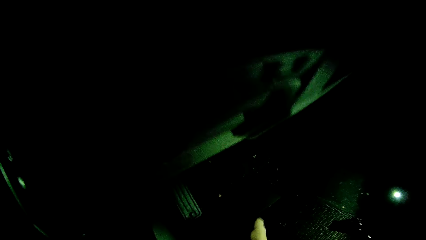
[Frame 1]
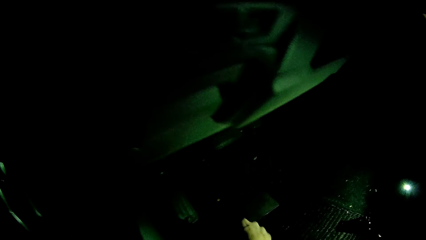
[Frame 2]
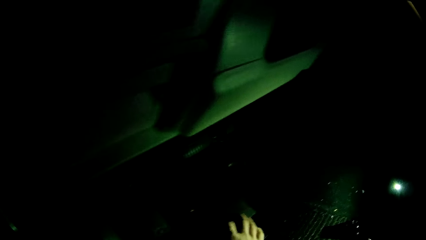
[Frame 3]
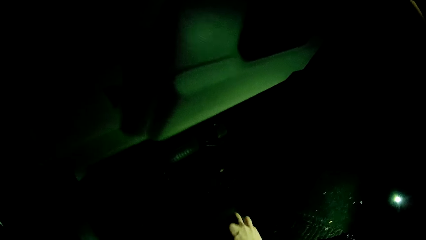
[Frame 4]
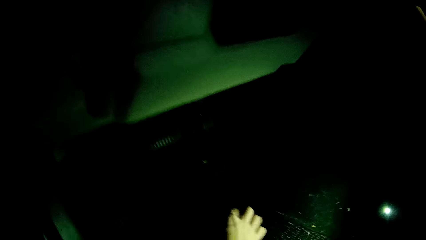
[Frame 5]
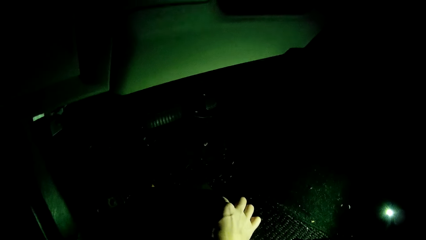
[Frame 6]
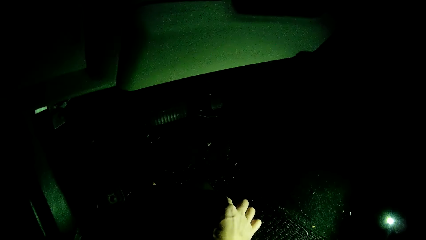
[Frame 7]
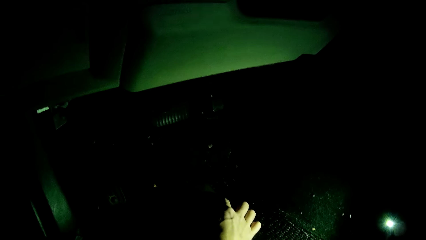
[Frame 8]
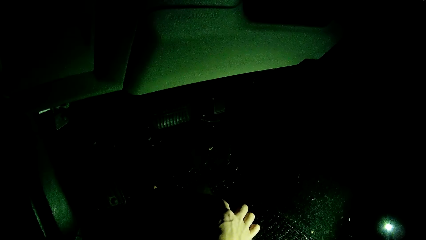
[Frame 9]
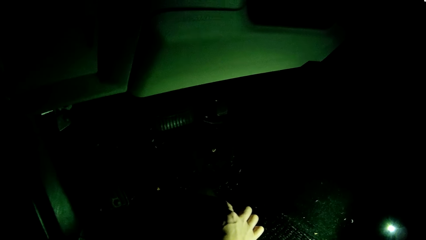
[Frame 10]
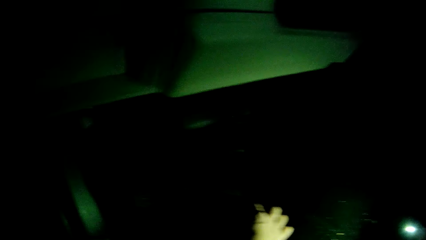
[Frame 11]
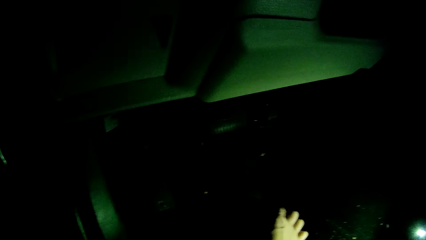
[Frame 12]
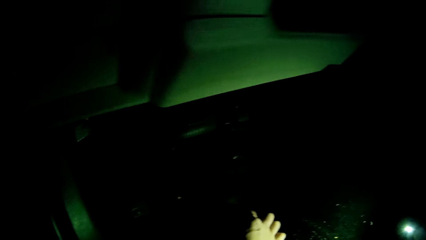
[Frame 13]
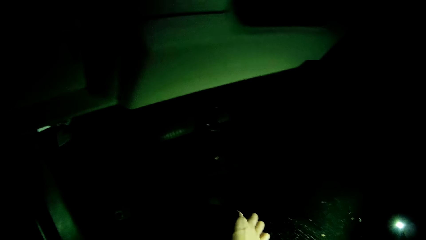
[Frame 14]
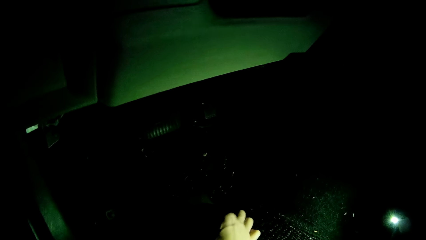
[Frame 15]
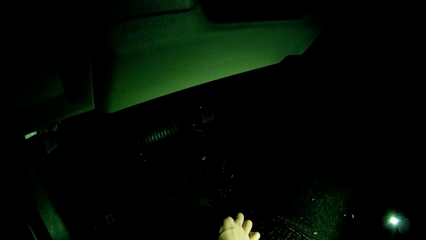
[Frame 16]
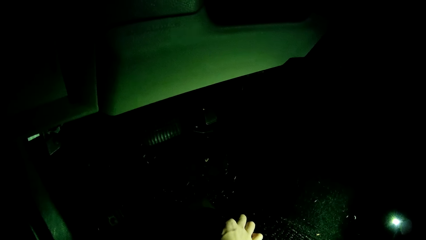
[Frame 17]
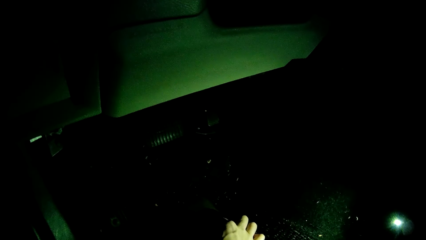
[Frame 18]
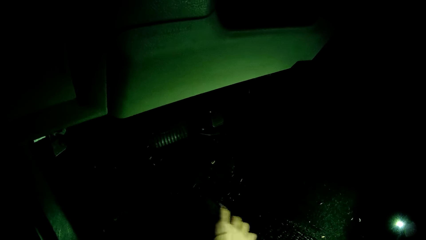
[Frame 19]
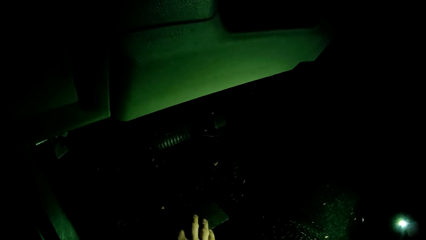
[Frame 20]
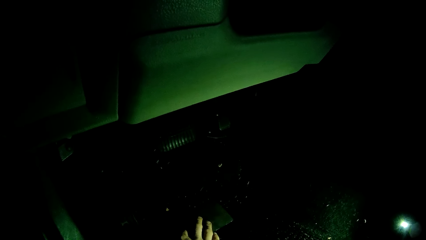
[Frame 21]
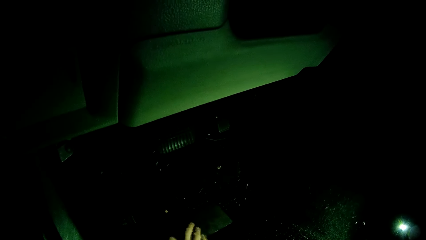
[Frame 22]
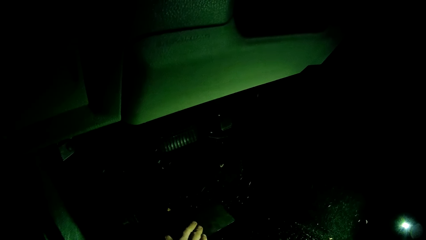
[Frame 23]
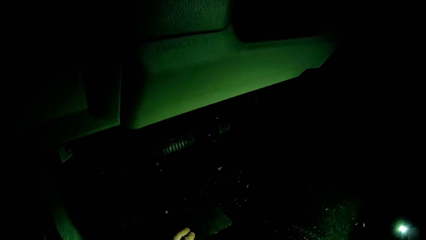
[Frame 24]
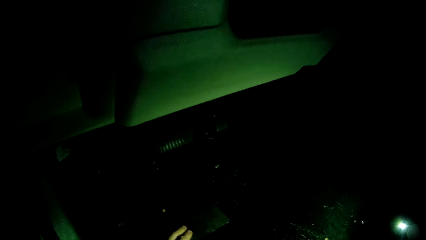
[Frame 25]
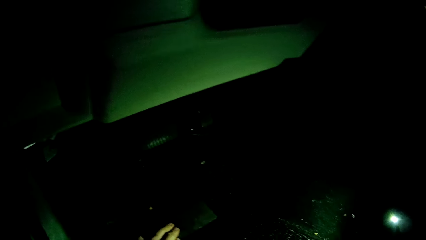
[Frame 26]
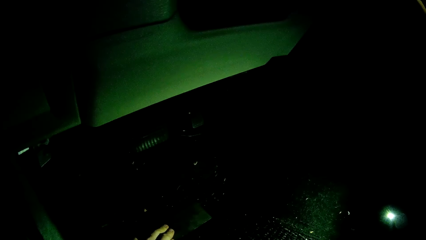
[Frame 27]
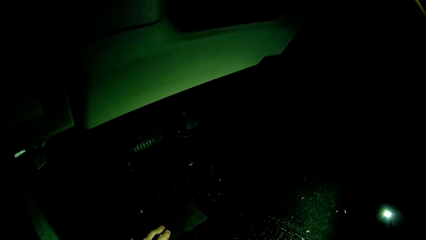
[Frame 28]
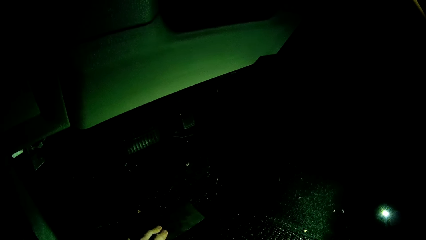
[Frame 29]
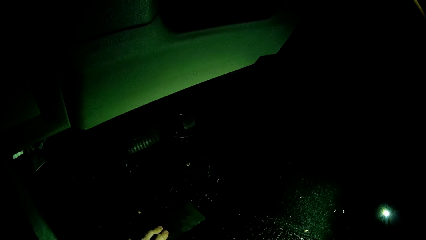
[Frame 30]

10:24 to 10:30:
The camera wearer places his right hand on a carpet in the car. He puts the metal in the car.

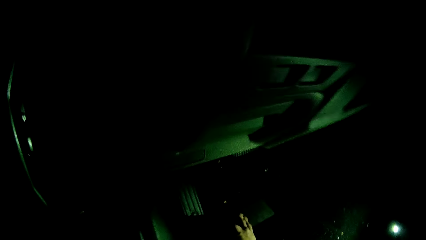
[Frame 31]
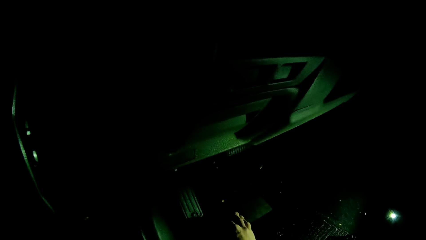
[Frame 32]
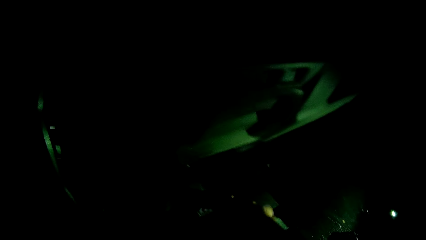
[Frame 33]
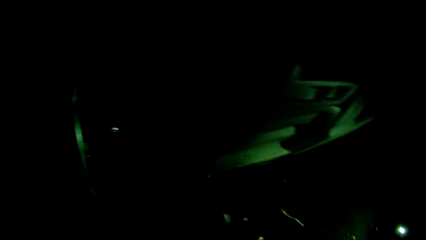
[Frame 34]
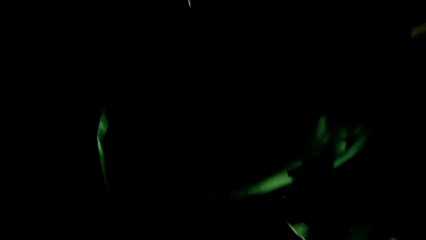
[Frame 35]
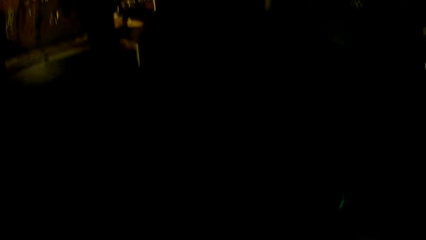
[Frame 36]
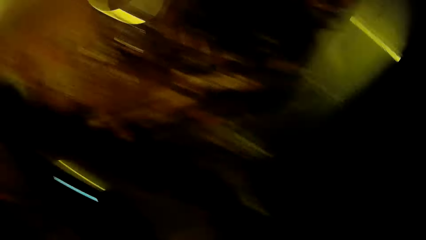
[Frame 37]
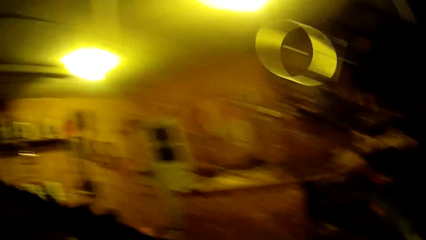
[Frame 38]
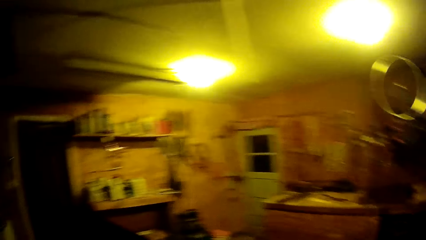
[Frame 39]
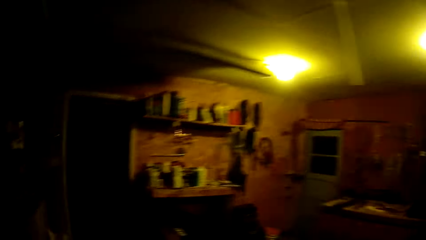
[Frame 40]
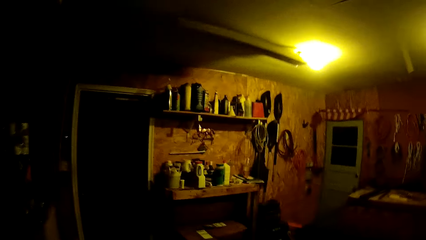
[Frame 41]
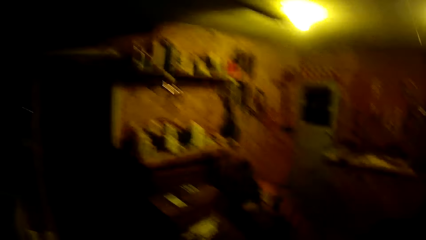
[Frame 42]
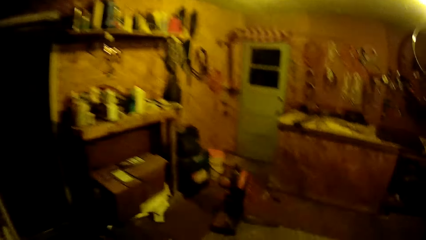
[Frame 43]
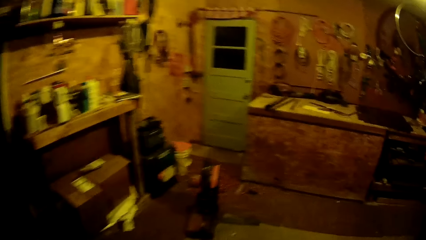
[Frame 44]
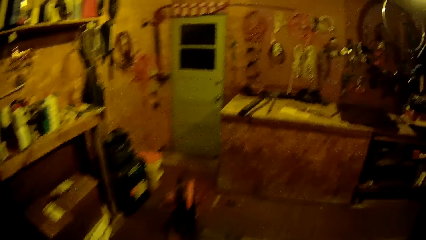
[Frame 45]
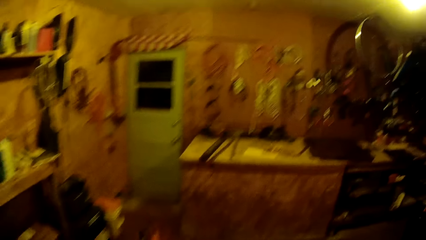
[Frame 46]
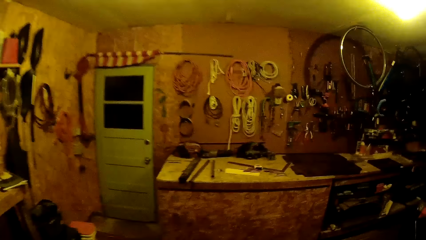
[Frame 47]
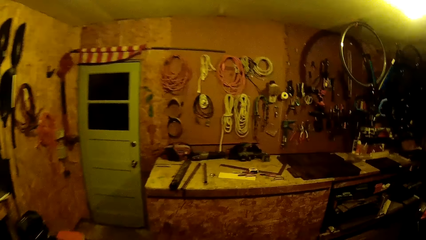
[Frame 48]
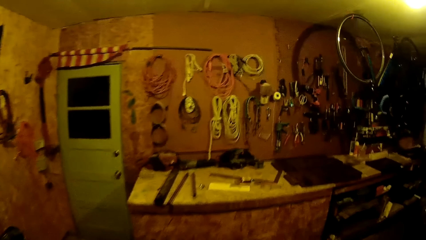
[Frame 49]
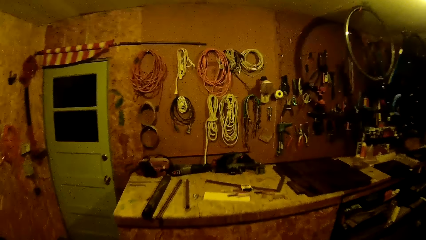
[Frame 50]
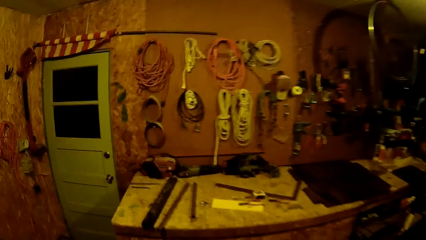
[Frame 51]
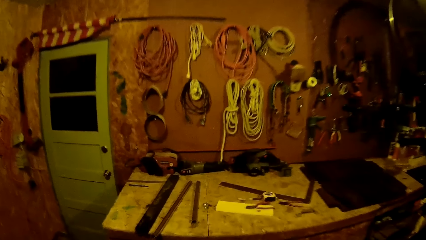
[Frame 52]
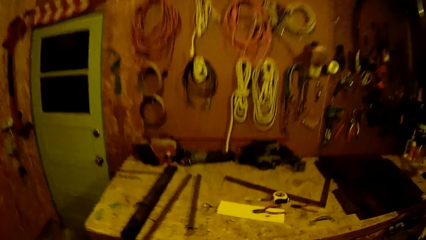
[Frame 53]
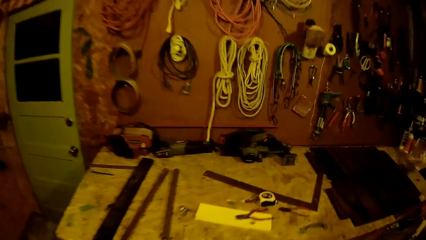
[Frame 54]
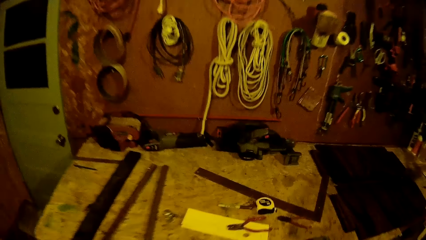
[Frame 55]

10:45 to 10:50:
The camera wearer walks to the table. They get out of the car.

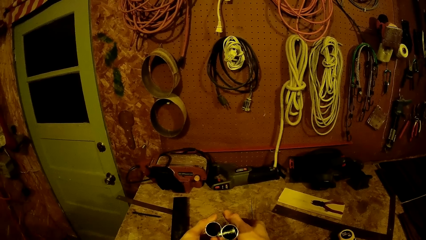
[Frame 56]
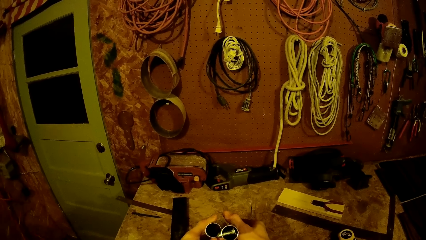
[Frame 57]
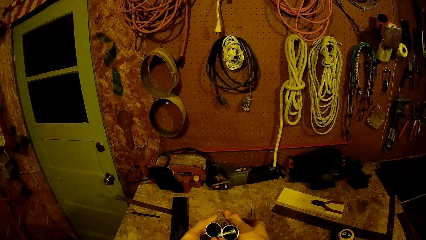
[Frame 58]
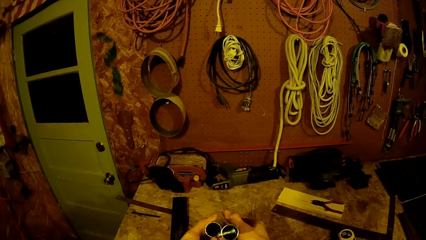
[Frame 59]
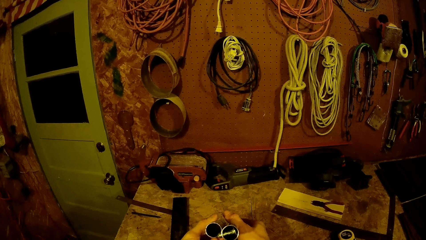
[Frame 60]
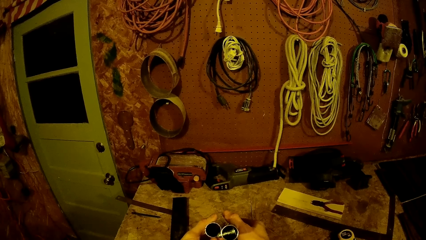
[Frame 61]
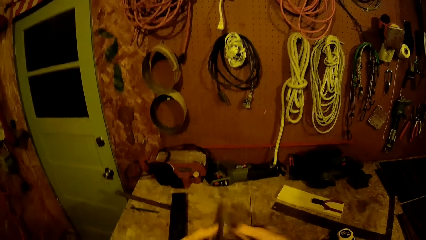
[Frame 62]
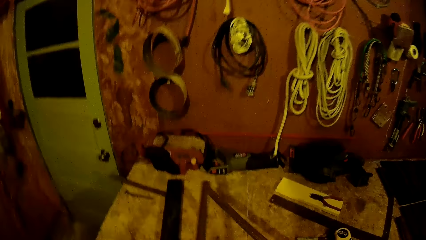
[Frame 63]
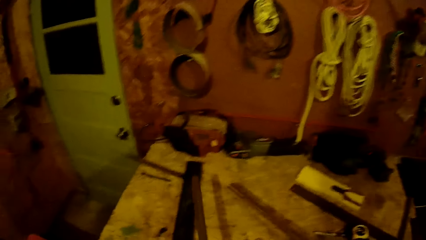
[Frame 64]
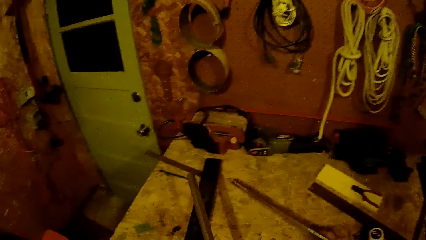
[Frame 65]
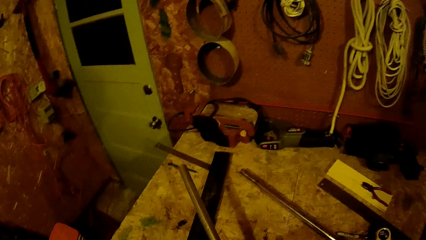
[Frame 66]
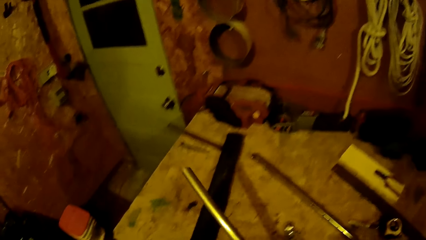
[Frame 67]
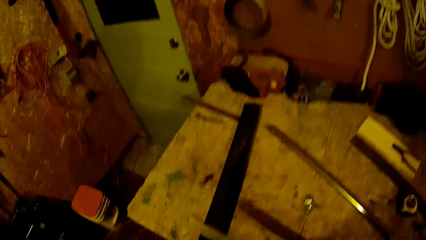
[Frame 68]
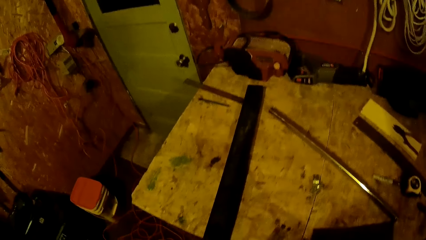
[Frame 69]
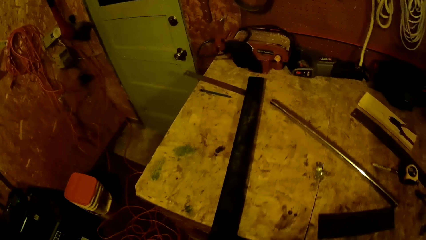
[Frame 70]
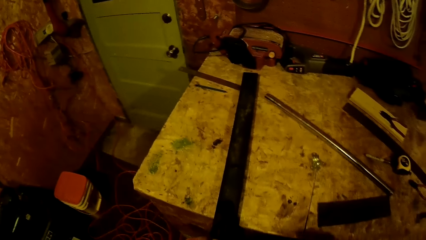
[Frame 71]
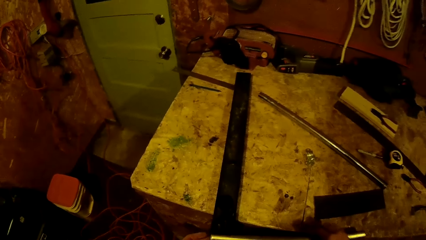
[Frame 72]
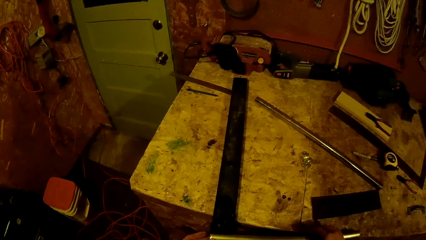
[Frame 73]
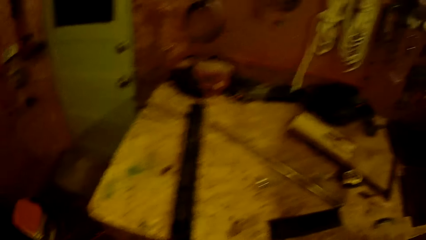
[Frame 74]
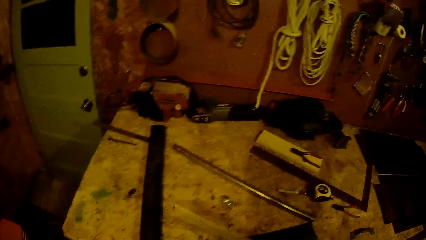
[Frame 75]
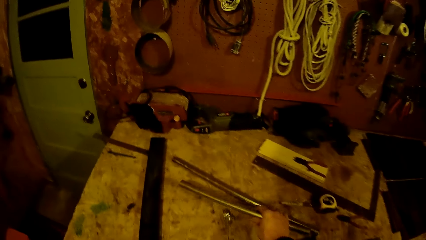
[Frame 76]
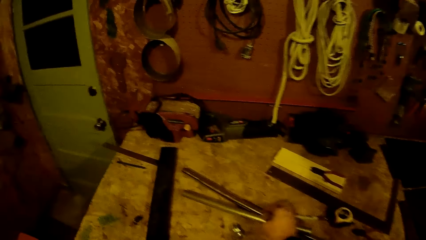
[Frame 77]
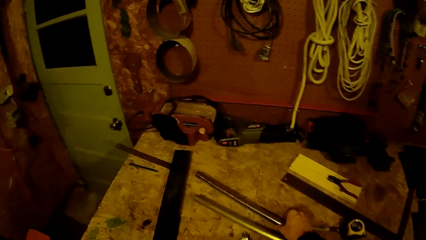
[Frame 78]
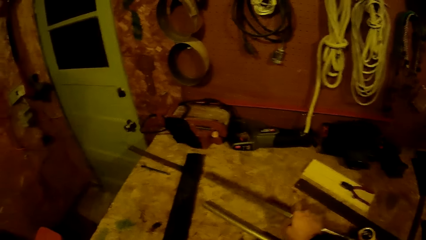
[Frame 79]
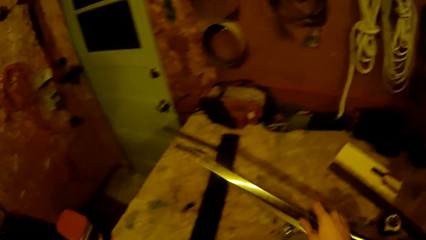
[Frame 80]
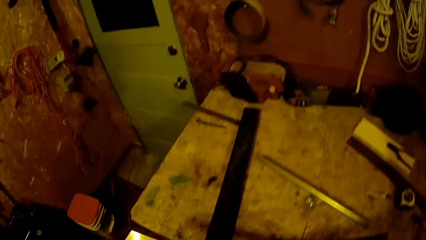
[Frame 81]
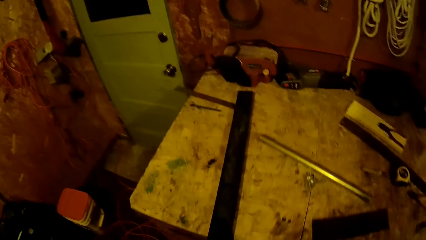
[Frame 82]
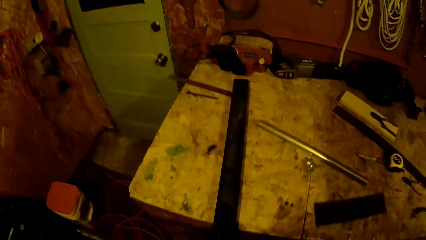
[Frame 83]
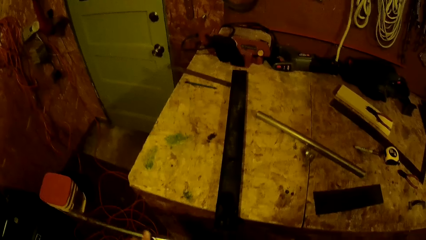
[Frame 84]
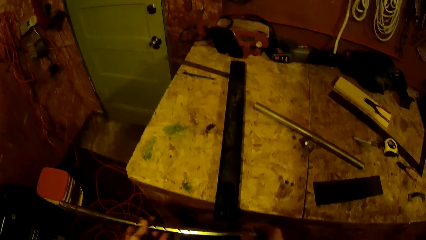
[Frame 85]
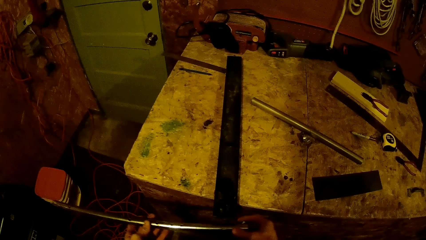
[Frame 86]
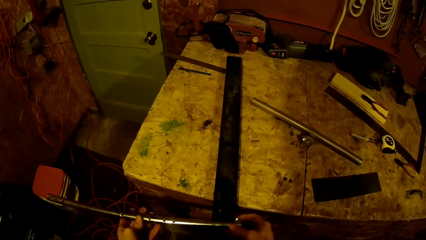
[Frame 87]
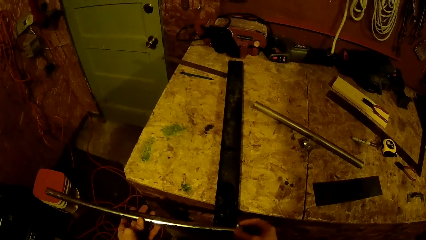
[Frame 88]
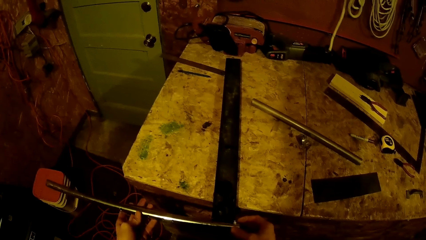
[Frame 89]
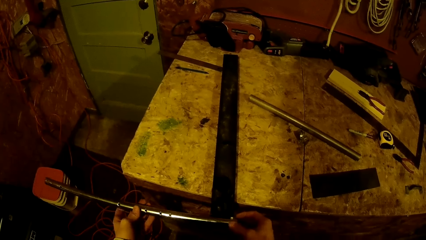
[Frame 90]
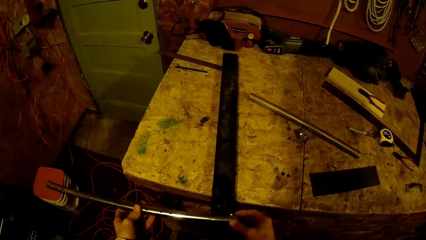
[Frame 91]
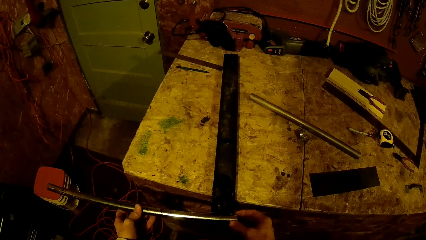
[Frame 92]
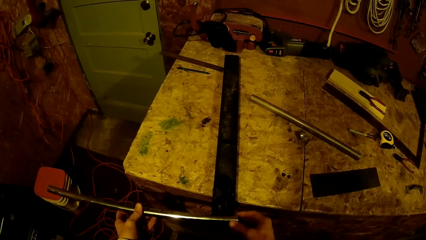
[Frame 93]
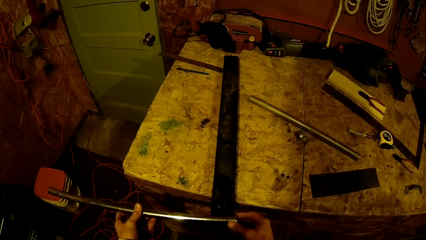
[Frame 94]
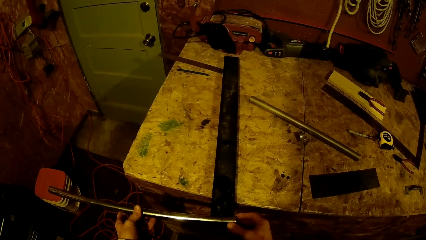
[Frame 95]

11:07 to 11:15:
The camera wearer drops one of the metals in his hands on the table. He drops the second metal in his hand on the bench. He picks up the first metal he dropped on the table with his right hand.
